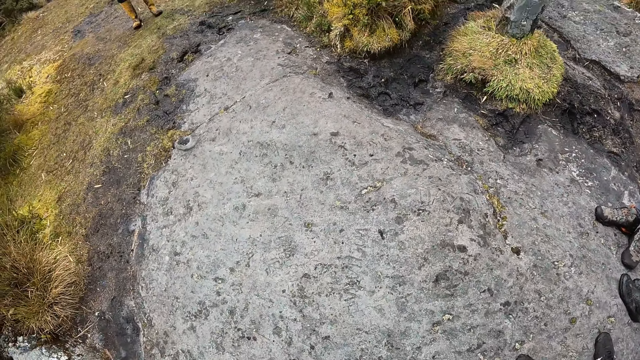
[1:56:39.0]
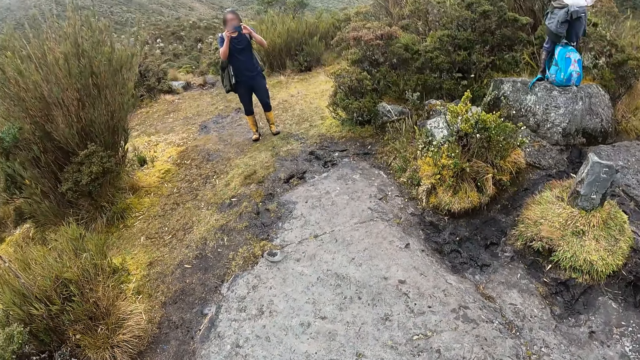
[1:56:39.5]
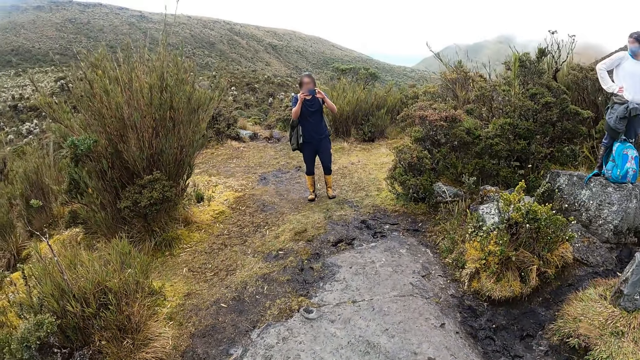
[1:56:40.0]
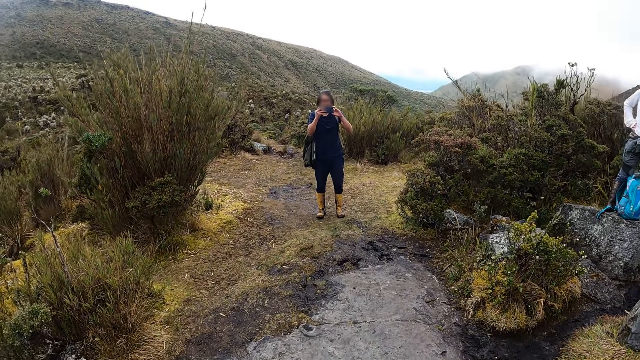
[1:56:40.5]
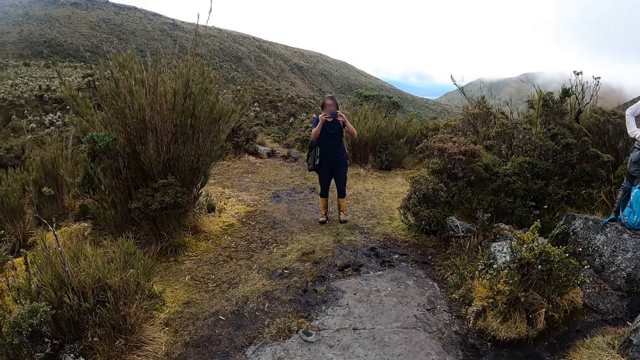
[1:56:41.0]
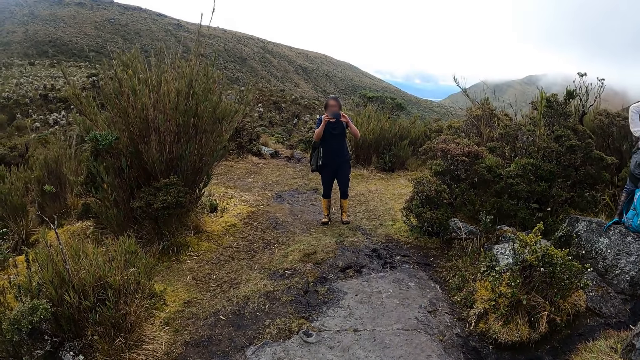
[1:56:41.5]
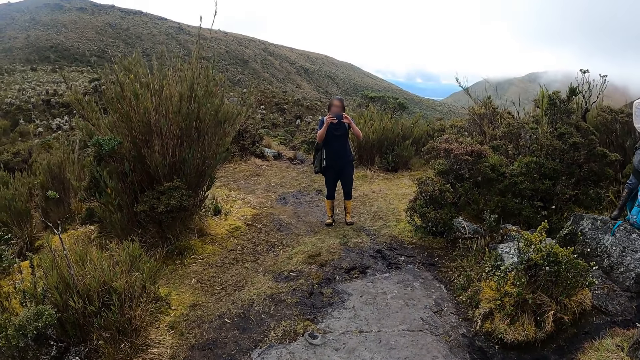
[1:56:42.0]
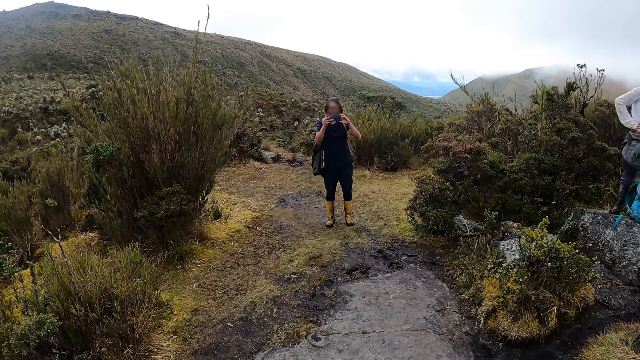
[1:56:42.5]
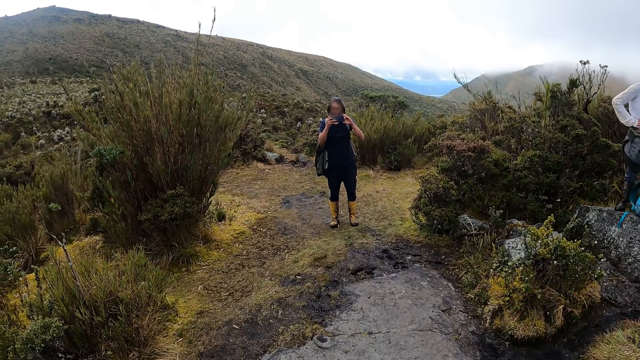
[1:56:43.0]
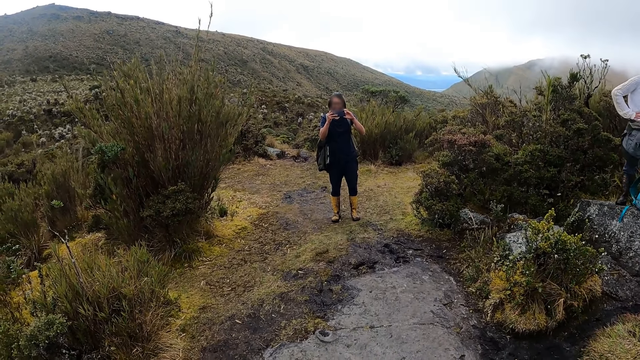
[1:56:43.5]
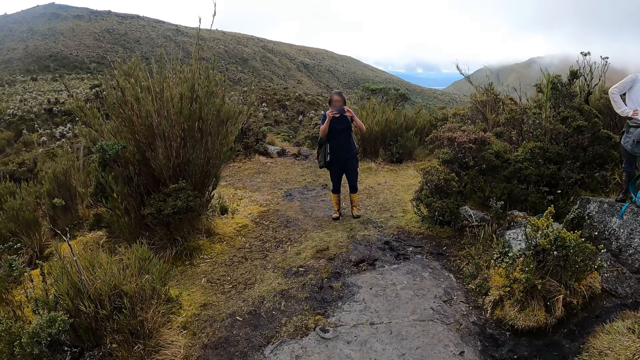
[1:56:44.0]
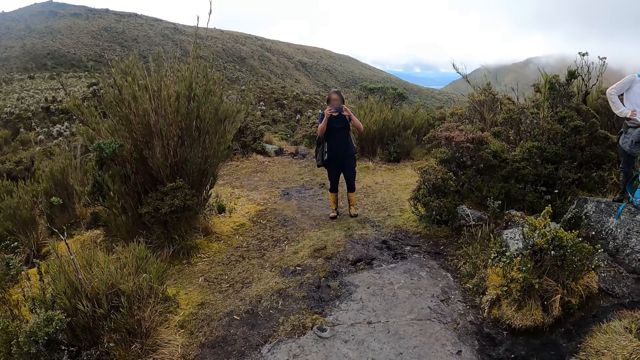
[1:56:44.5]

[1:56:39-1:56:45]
The camera wearer looks at a man.

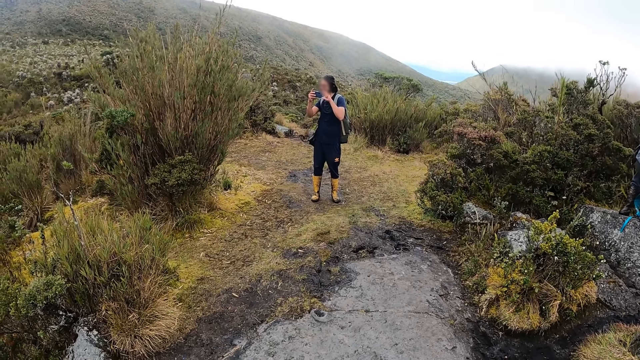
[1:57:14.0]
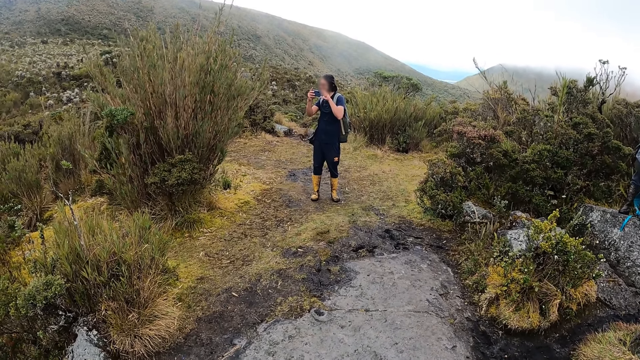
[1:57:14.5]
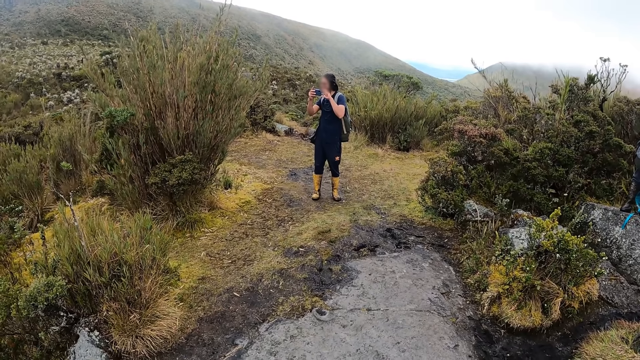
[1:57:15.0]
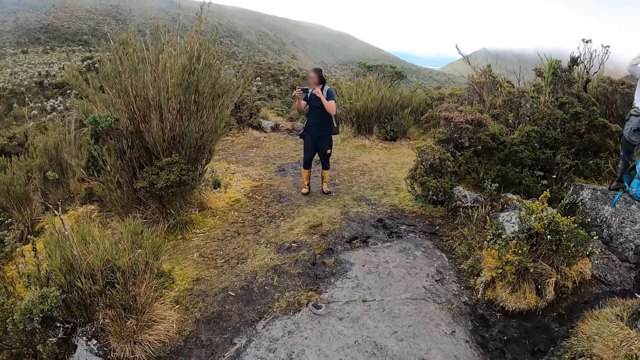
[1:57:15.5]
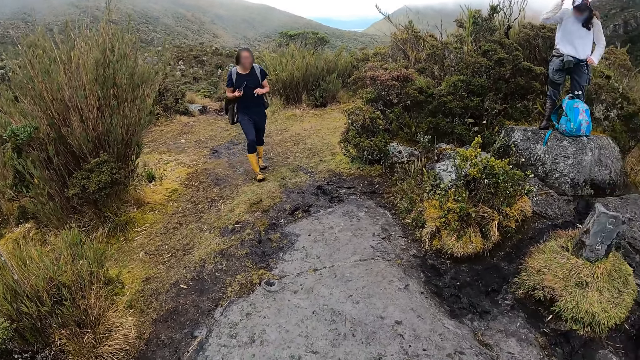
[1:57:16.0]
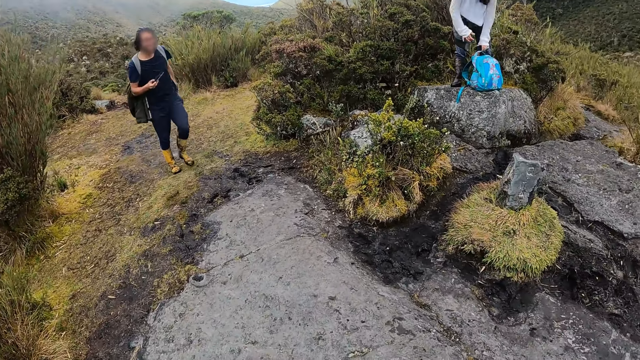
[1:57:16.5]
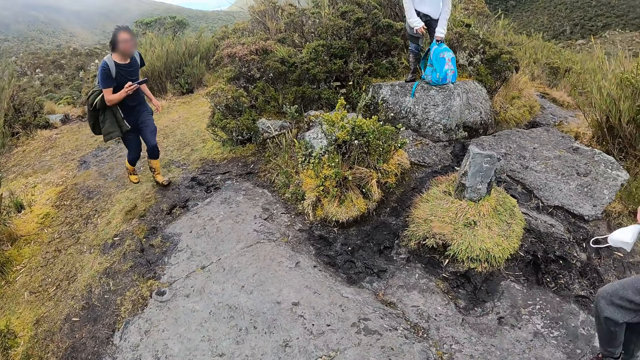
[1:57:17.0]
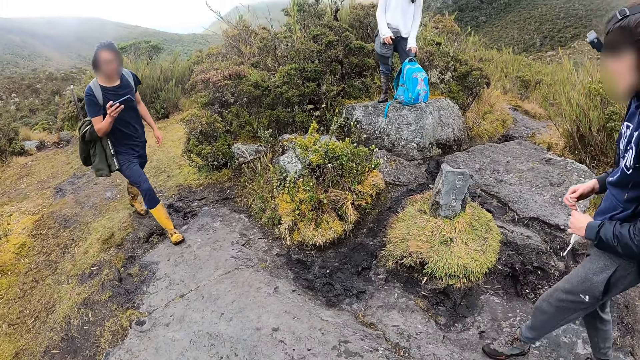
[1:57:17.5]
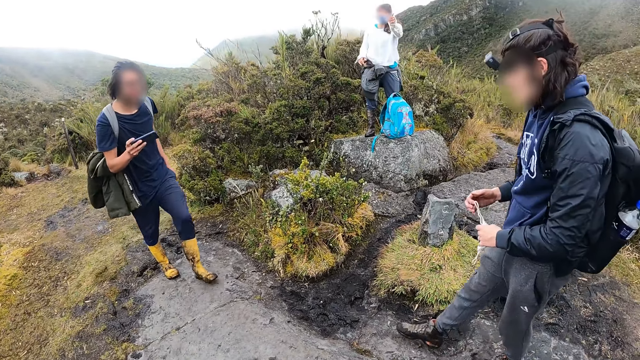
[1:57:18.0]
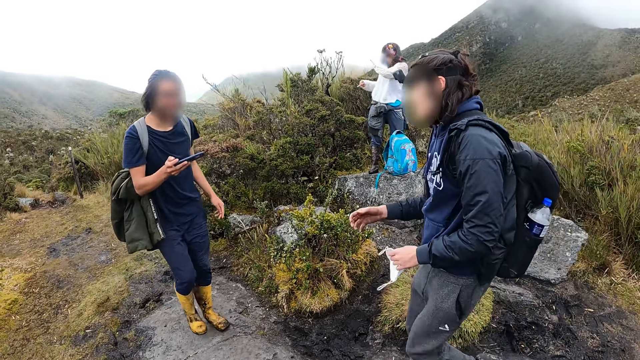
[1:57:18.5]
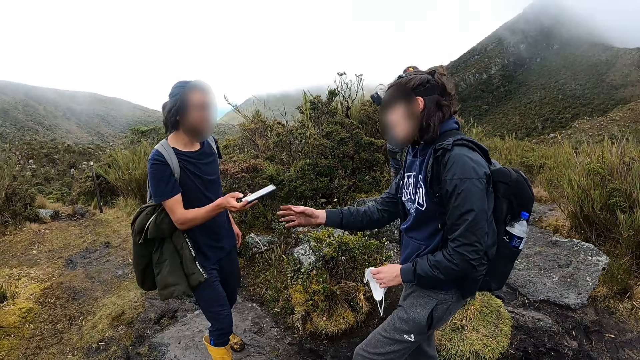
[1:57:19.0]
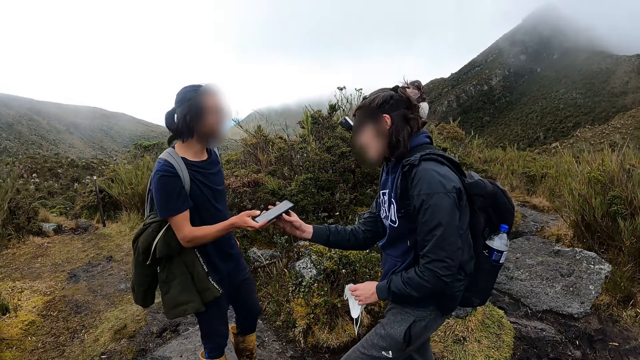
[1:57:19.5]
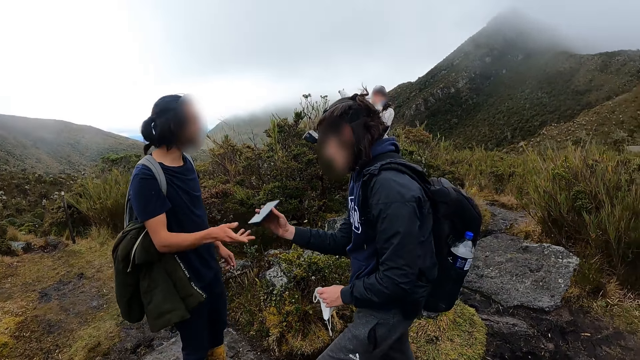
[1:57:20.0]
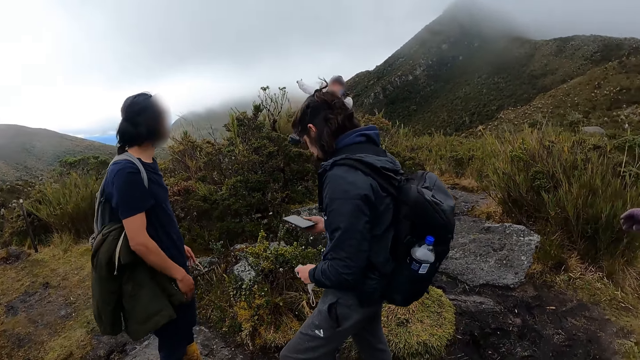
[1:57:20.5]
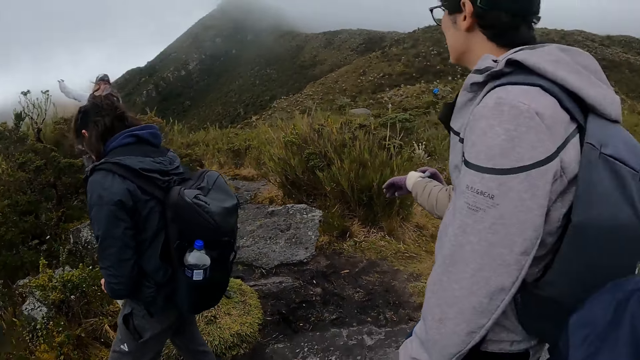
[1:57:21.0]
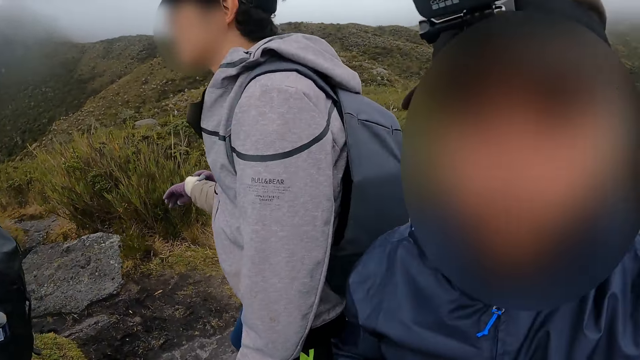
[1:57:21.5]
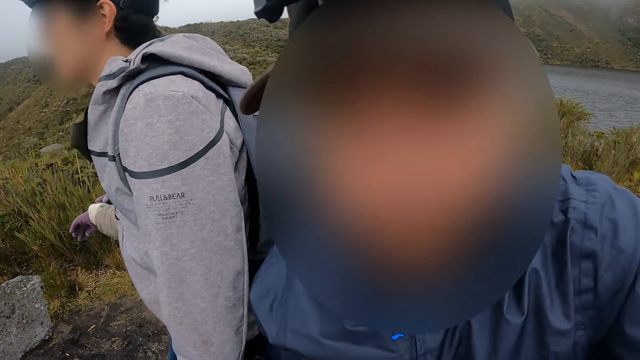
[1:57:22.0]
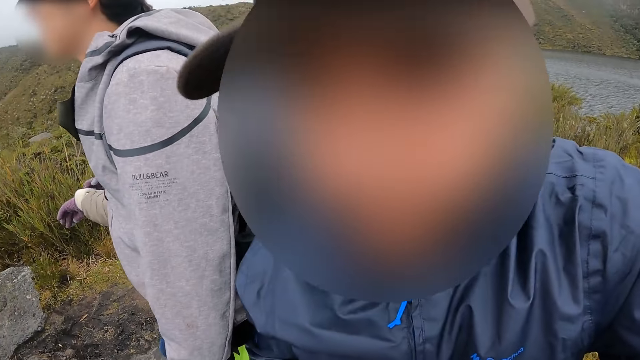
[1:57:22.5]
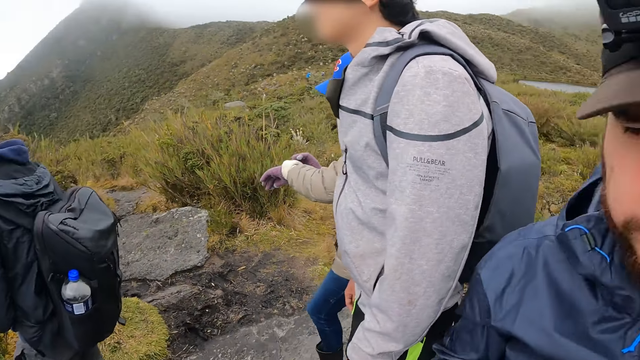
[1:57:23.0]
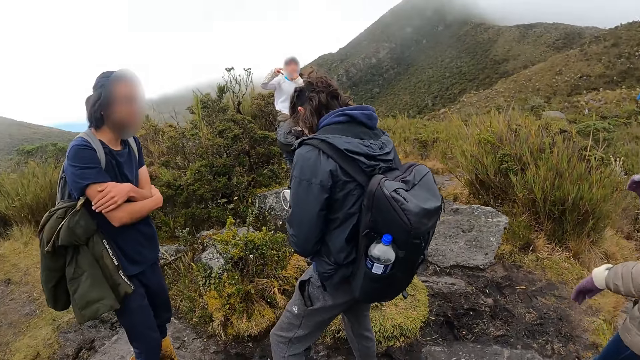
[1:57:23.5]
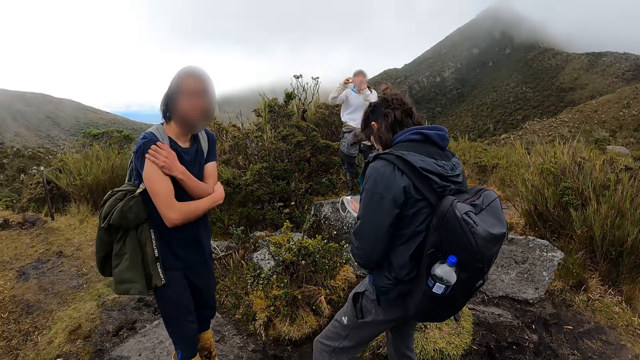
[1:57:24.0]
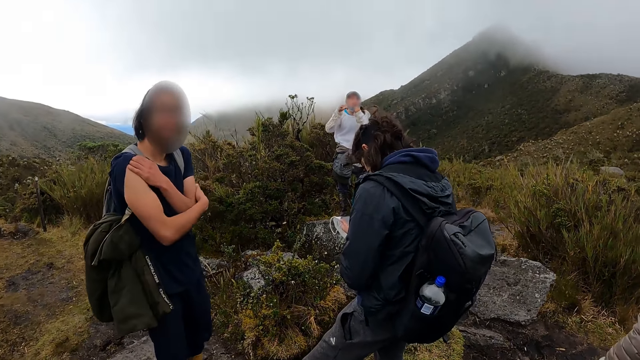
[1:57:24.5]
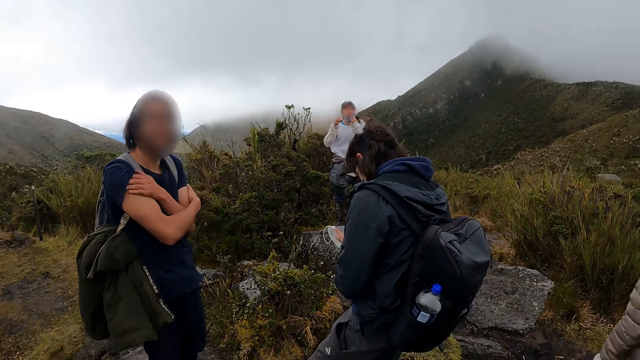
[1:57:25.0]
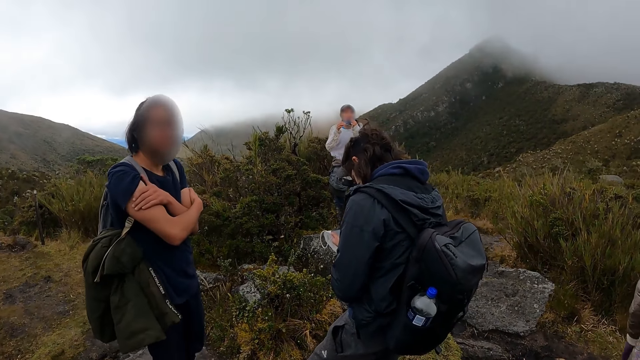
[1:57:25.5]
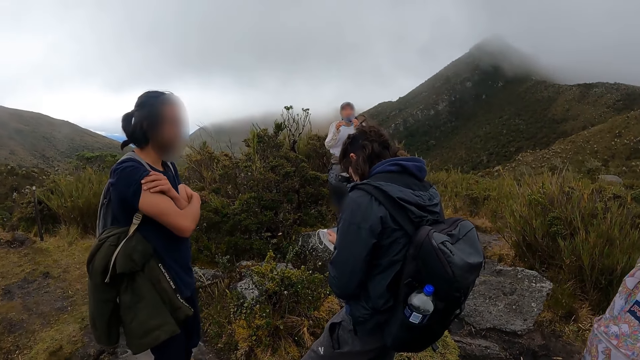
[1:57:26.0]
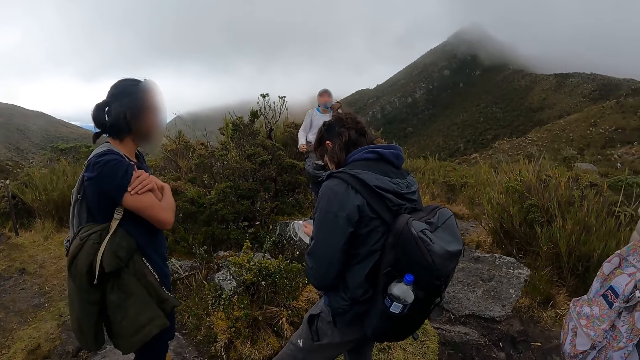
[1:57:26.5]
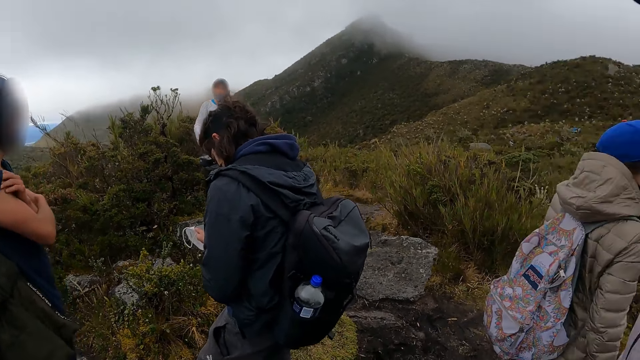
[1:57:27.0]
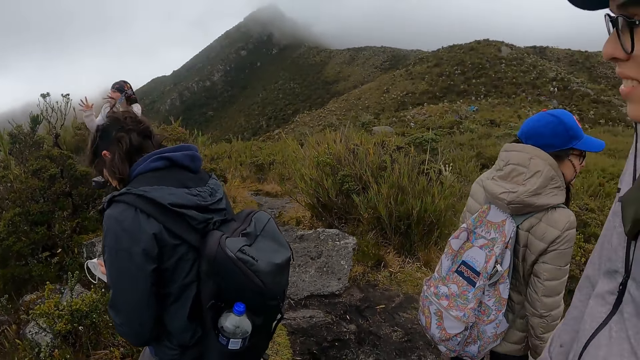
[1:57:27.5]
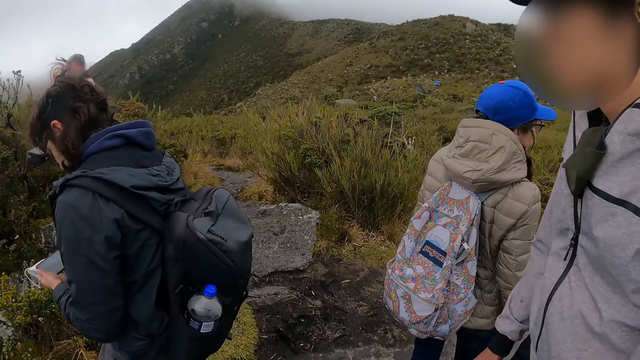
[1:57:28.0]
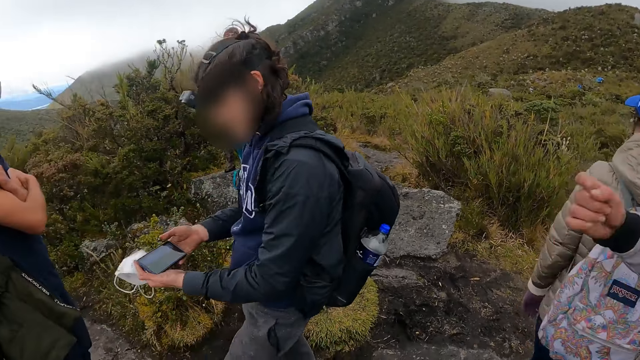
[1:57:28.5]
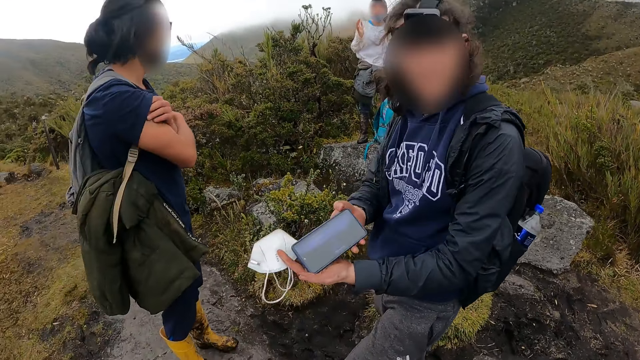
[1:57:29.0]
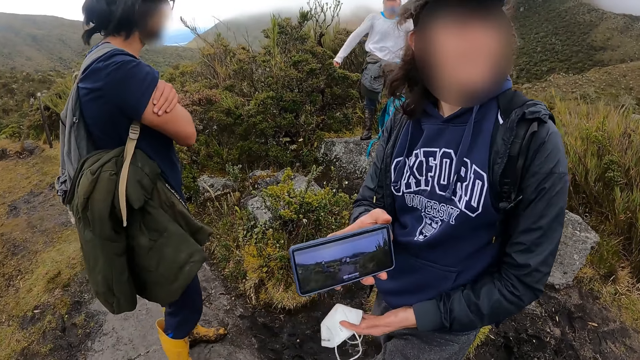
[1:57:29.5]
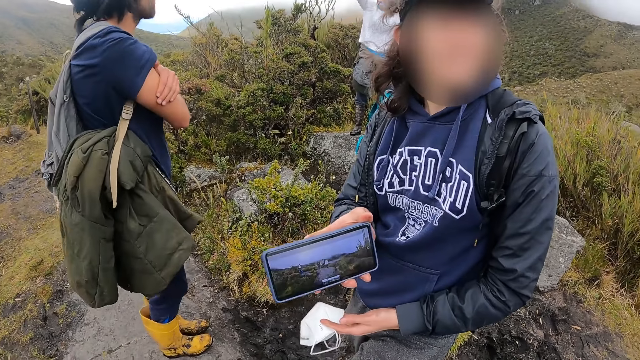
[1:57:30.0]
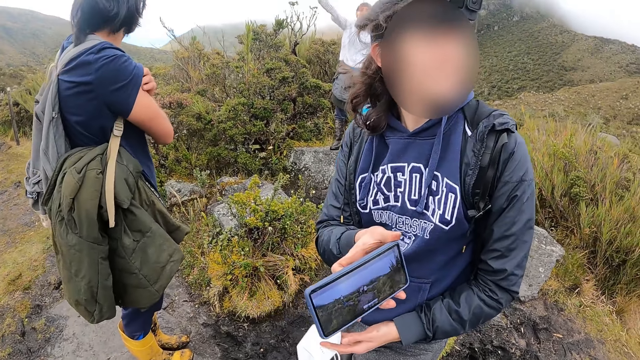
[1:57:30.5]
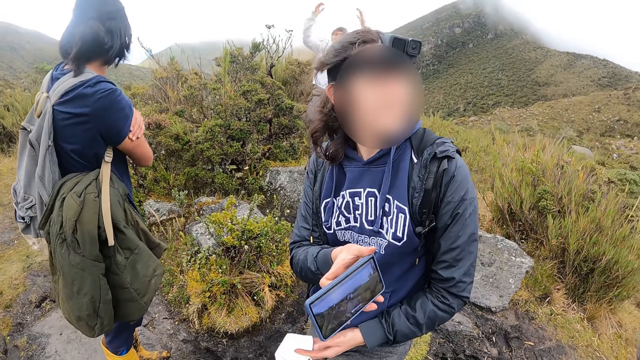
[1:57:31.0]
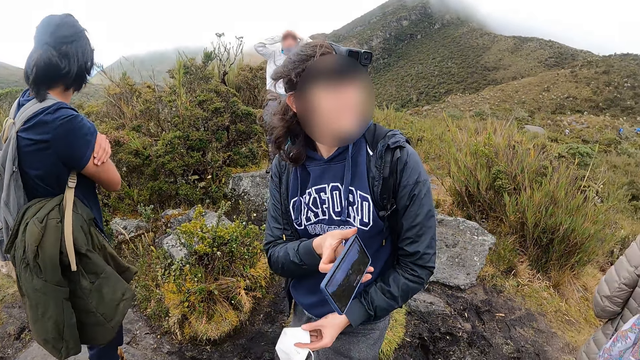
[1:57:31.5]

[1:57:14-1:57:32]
The man holds the phone with his right hand. He stops to take the video, and walks toward another man. A woman adjusts a bag on a rock with her left hand. Another woman picks a nose mask from her right hand with her left hand. The first man hands over the phone to the other woman with his right hand. The first woman interacts with a group of people. The other woman operates the phone with both hands, looks at the video on the phone and shows the phone to a man, another man and the camera wearer with her right hand.
